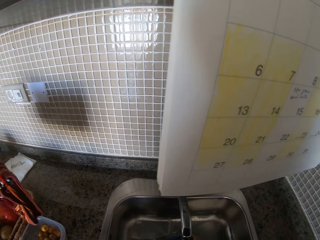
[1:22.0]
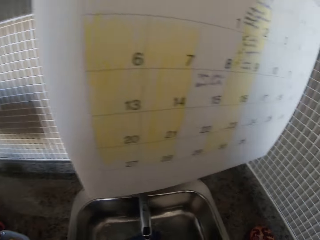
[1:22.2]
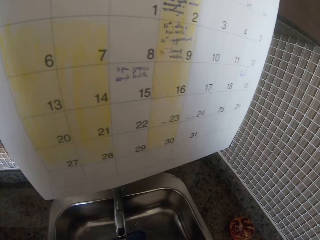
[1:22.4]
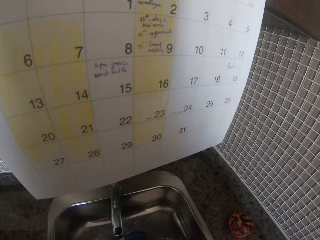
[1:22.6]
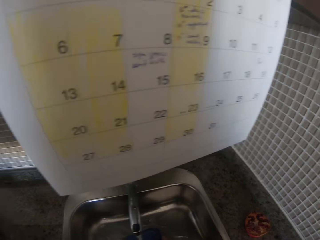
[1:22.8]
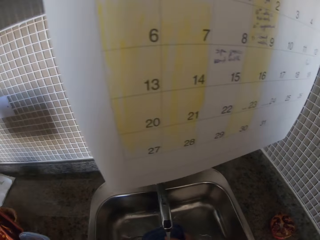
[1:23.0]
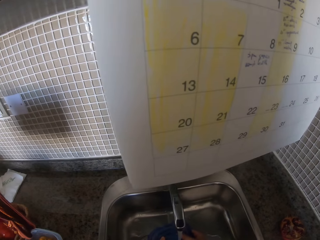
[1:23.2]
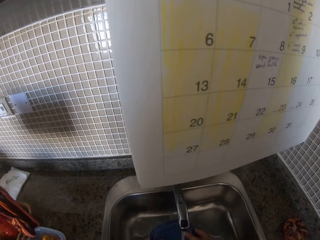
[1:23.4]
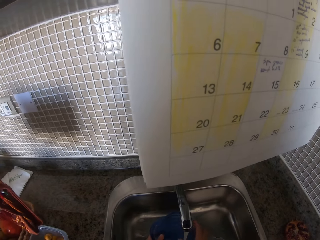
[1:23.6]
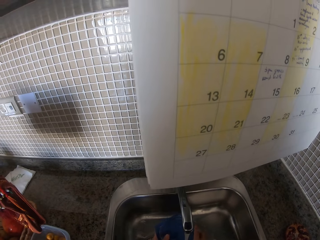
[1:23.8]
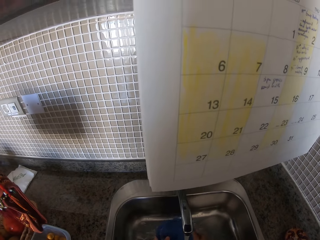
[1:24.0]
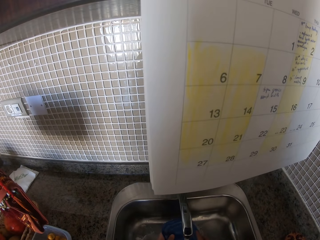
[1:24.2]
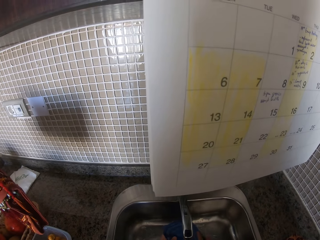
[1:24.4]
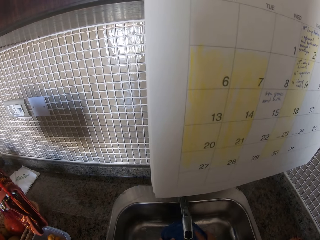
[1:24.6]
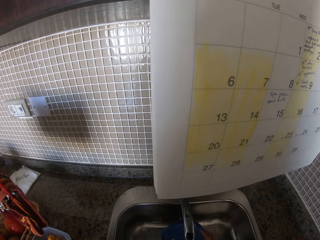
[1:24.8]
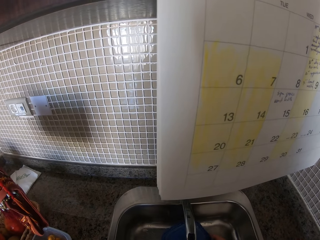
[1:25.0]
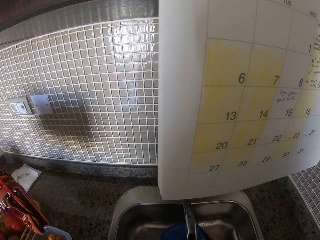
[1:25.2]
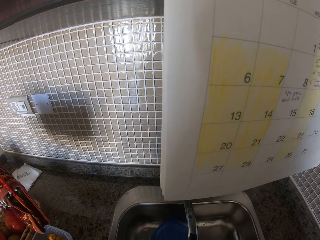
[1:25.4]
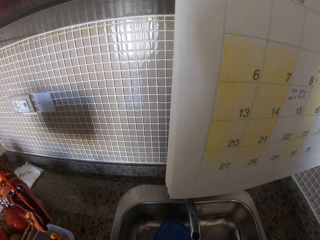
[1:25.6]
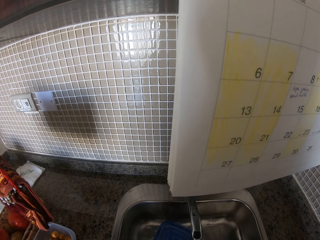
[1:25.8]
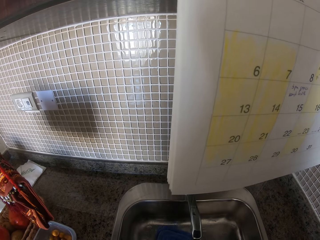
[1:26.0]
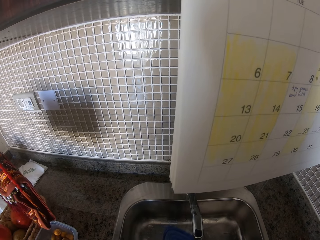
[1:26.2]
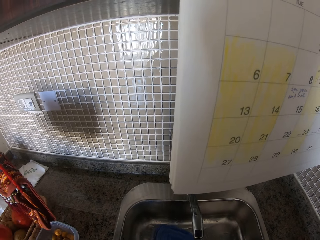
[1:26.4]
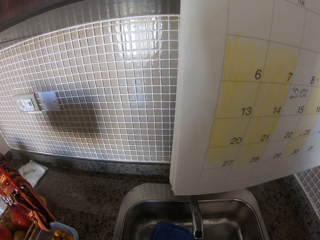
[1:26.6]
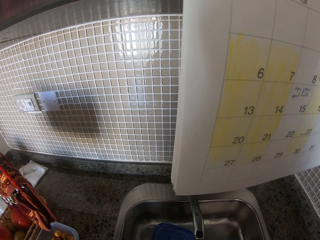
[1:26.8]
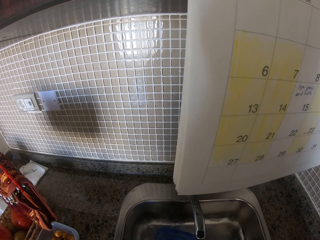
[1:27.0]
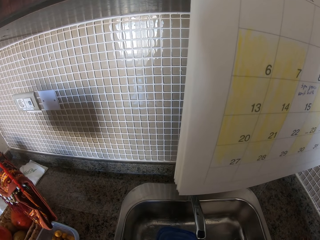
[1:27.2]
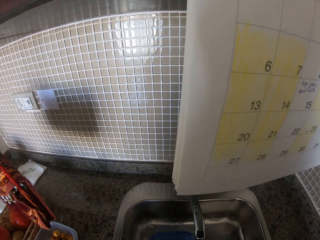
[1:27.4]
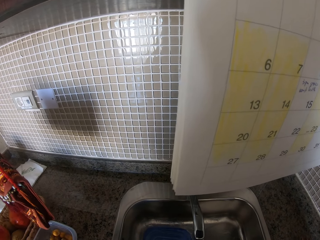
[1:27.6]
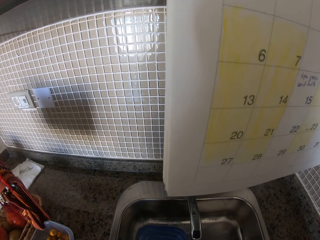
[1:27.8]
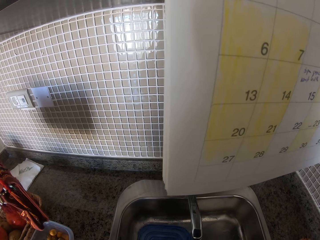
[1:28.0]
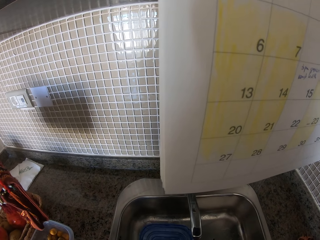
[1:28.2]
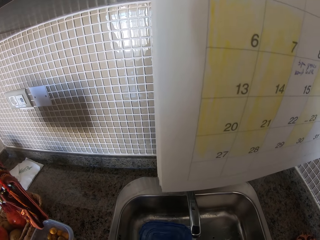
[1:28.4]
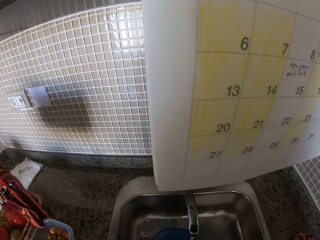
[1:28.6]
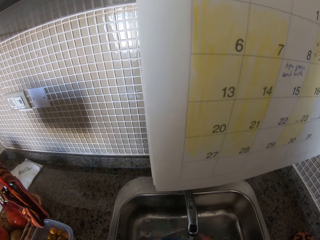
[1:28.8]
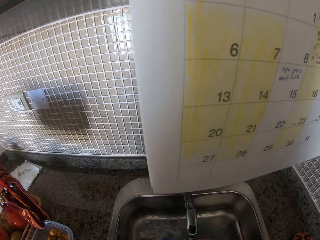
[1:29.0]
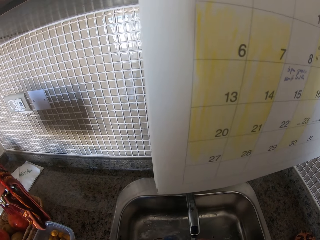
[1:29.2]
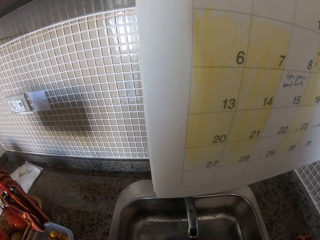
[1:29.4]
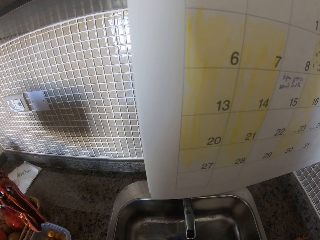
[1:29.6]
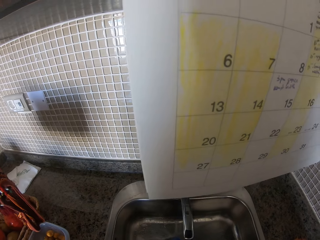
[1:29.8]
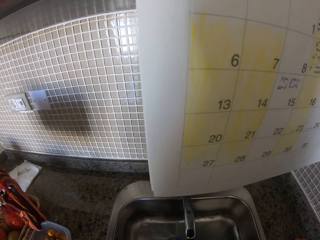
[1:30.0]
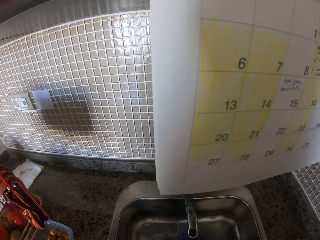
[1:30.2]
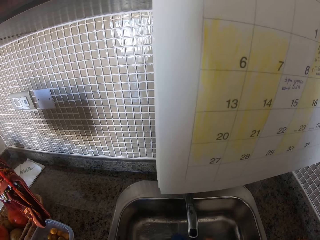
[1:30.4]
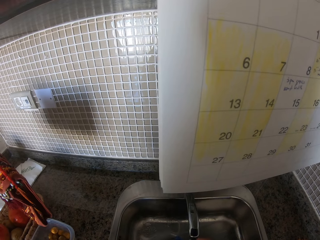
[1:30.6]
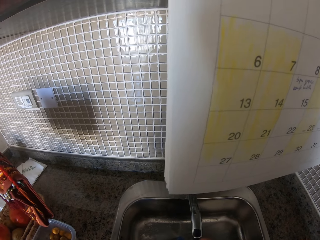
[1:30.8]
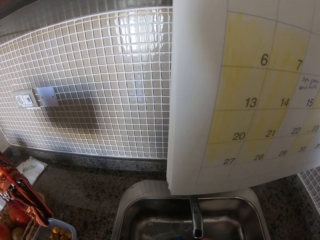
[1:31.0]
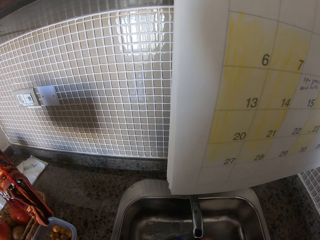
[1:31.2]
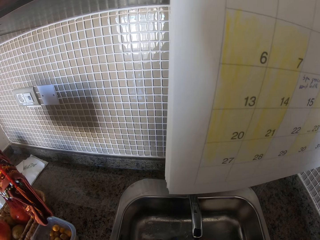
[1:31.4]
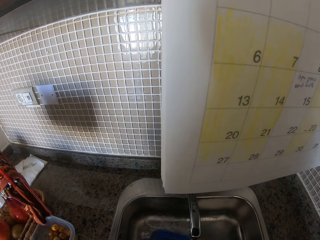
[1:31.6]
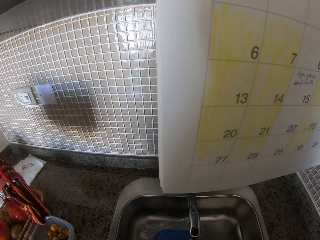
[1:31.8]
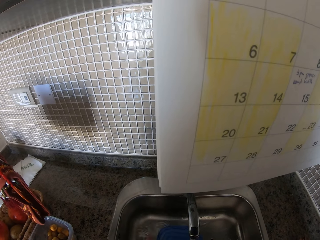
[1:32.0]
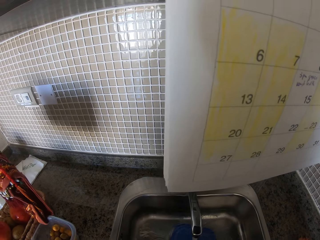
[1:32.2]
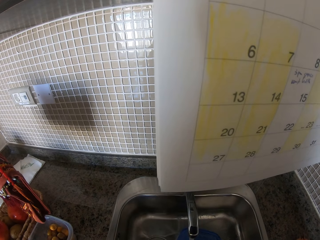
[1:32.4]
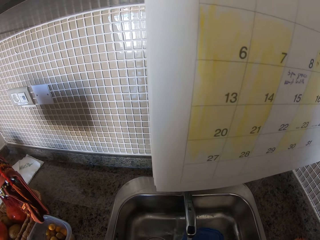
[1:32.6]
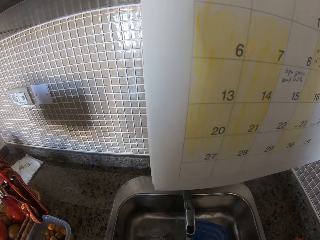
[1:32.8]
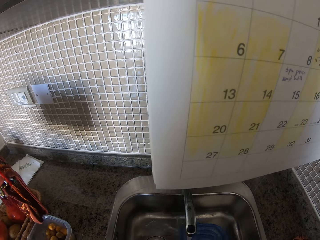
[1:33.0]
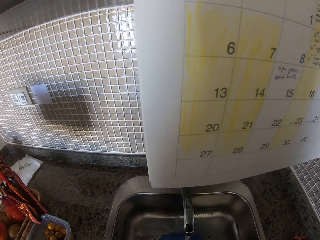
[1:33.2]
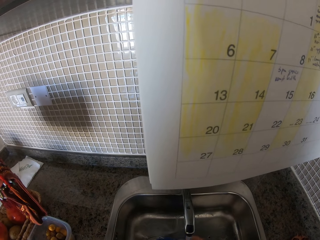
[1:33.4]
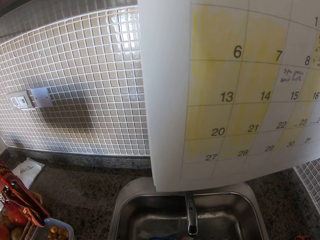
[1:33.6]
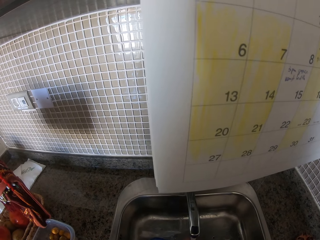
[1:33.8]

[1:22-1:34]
The camera wearer washes the lid.

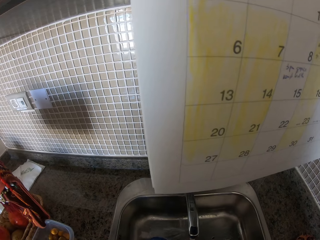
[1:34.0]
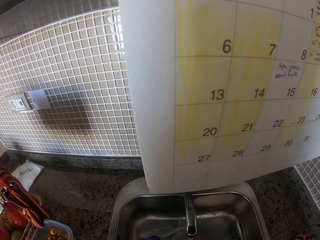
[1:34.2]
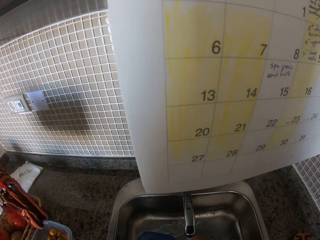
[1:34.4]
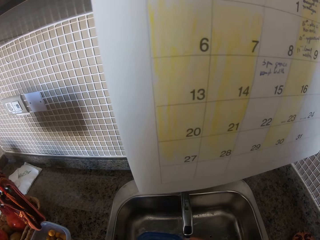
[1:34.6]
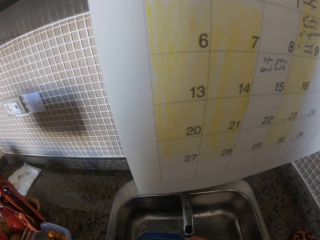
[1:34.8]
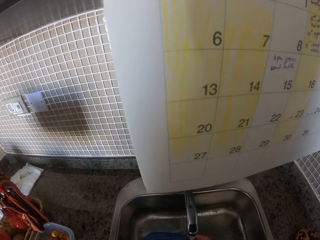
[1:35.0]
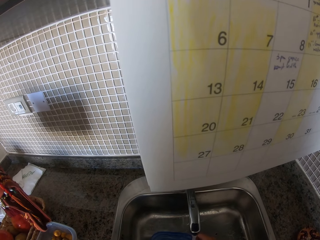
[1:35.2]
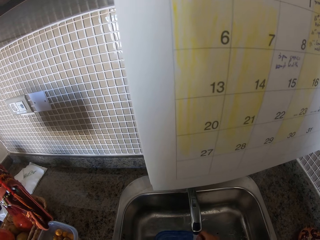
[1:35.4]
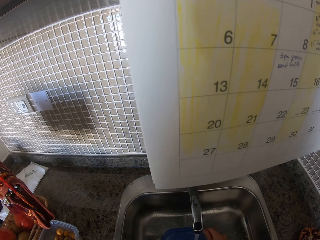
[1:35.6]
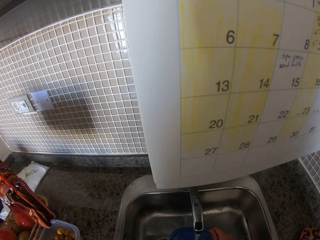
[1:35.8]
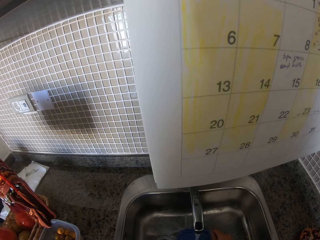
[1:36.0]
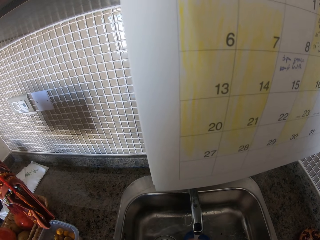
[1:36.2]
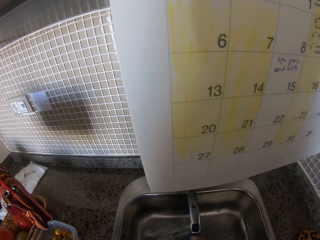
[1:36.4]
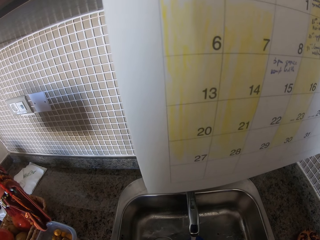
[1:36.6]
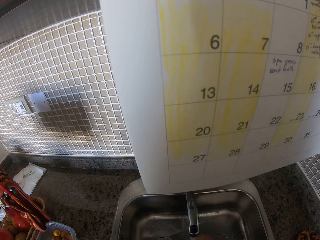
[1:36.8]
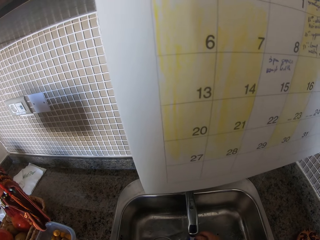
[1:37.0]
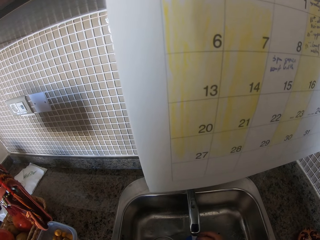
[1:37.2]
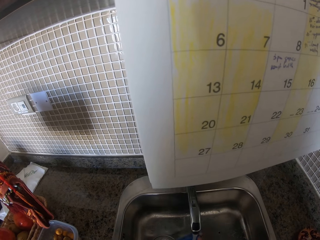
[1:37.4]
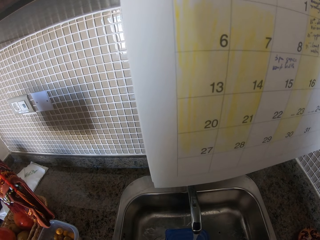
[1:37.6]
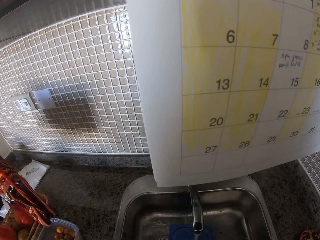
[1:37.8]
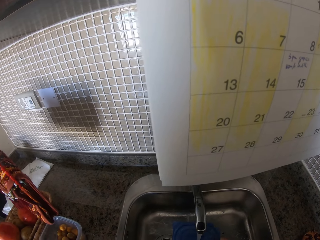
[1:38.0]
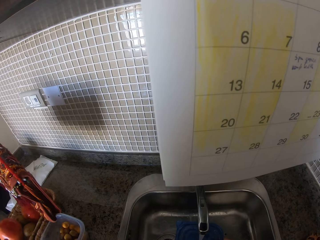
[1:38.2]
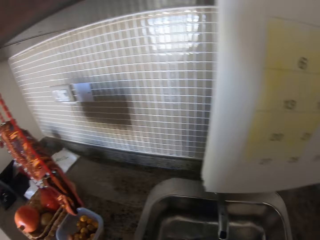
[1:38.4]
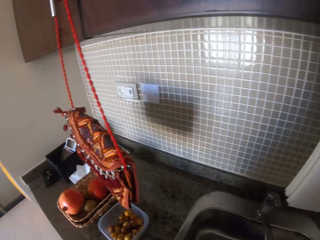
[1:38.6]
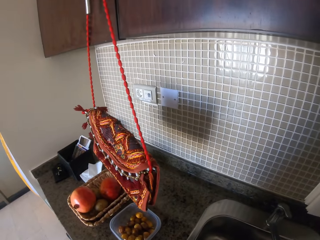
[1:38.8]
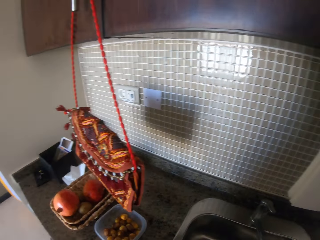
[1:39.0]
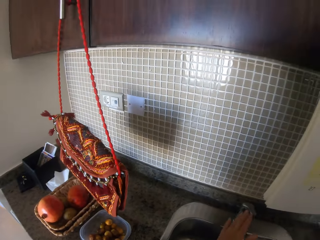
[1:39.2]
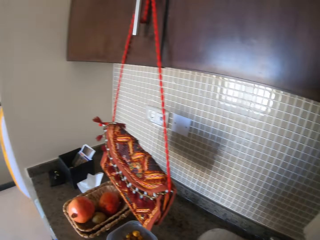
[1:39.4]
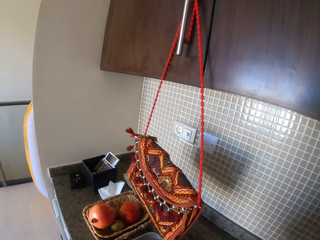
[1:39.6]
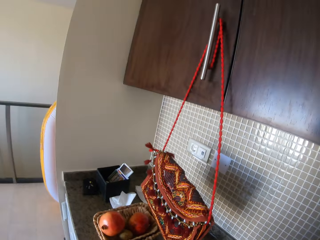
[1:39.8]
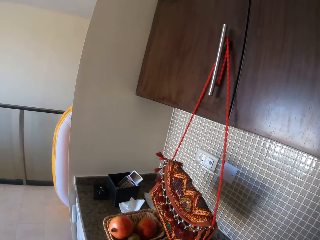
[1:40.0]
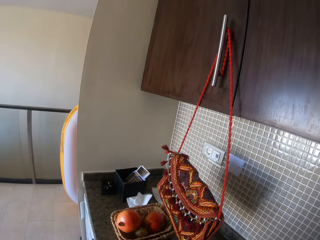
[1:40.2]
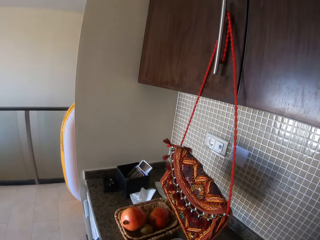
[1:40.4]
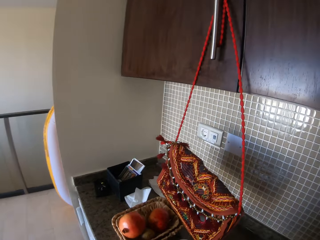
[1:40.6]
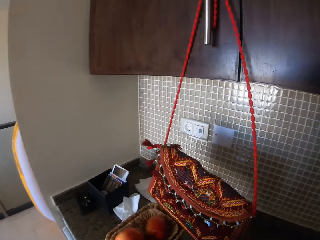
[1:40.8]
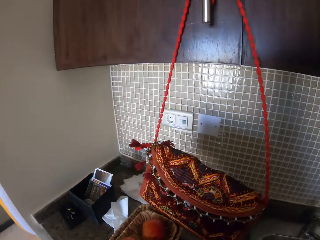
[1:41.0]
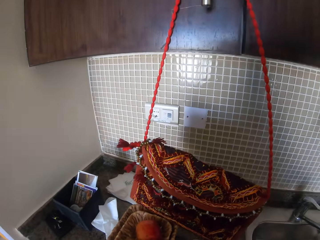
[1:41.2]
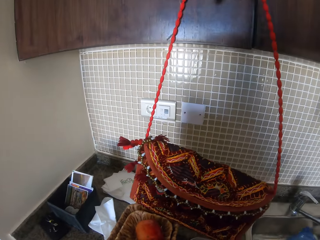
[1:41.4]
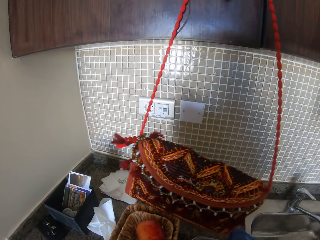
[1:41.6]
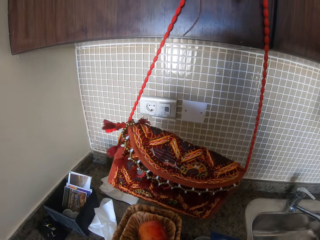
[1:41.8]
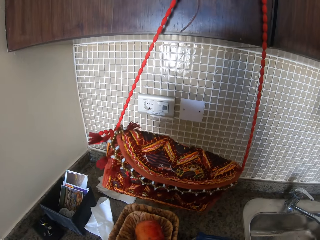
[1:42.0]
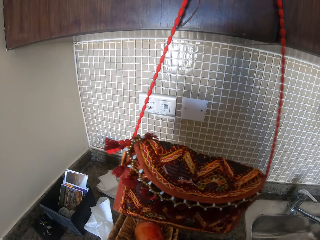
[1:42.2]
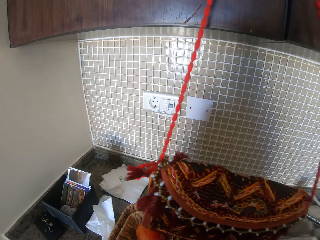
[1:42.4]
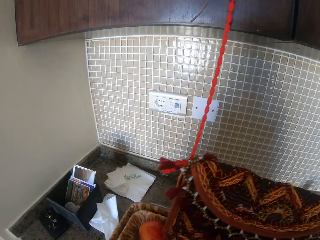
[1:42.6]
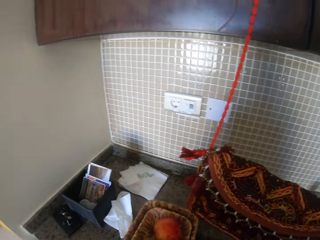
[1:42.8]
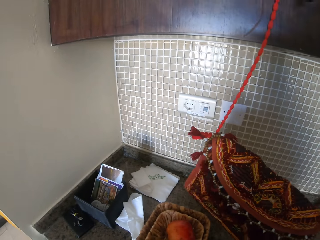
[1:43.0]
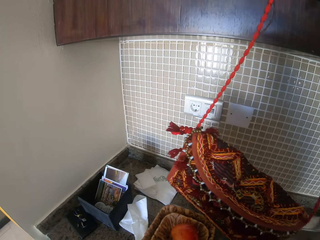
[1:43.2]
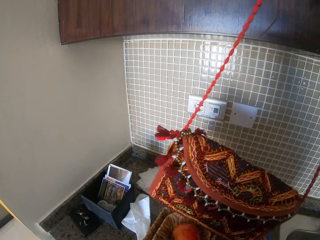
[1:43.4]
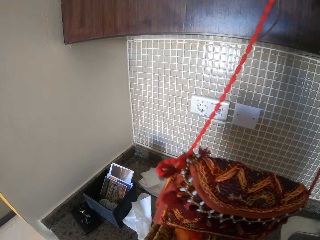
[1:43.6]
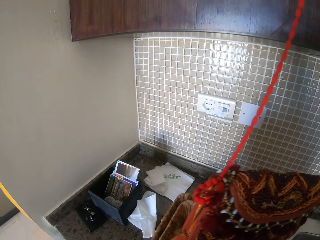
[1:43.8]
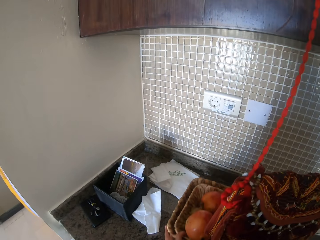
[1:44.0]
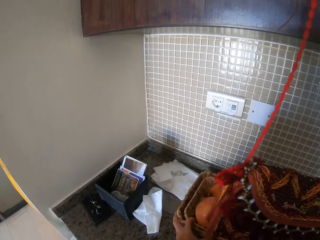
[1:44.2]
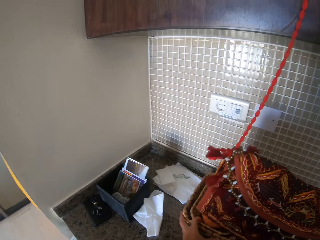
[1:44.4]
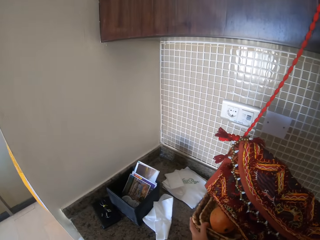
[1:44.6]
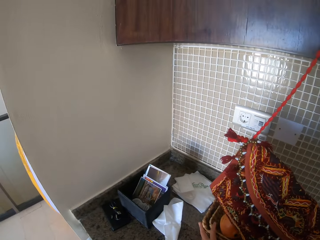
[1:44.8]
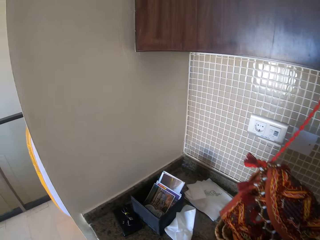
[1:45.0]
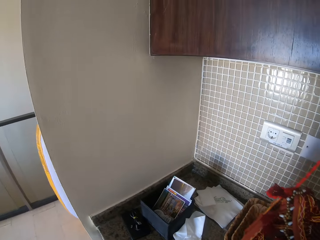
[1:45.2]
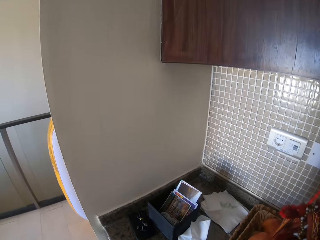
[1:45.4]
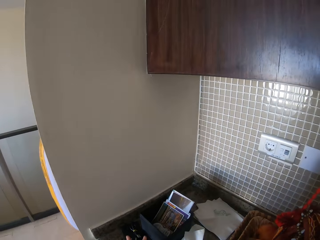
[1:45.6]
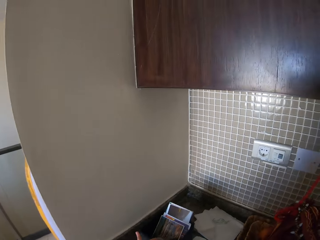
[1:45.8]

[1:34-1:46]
The camera wearer closes the tap. They hit the bag. They move the fruit rack.
